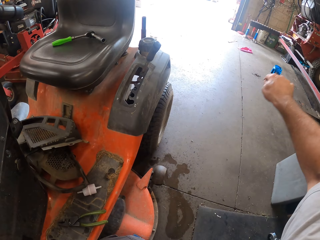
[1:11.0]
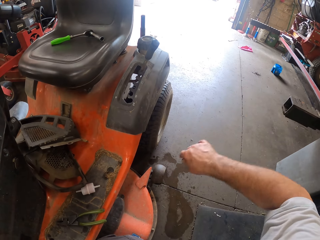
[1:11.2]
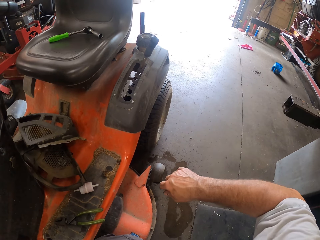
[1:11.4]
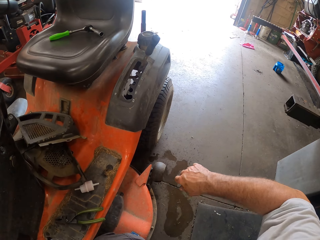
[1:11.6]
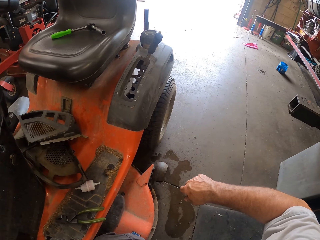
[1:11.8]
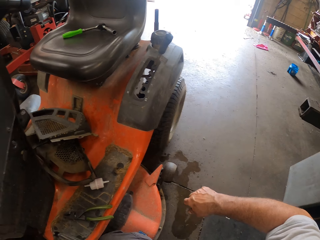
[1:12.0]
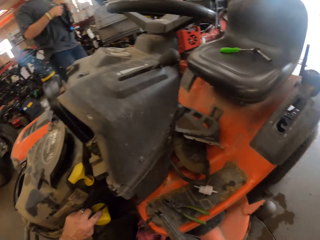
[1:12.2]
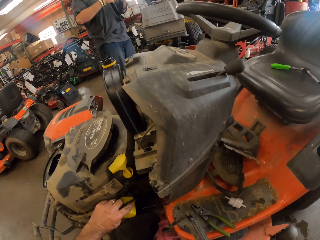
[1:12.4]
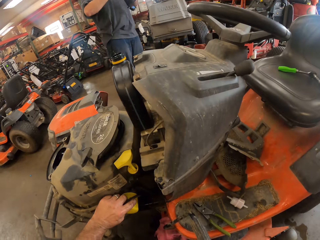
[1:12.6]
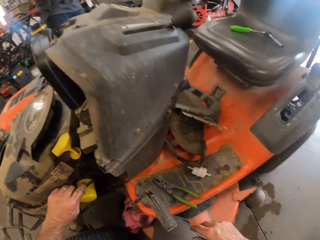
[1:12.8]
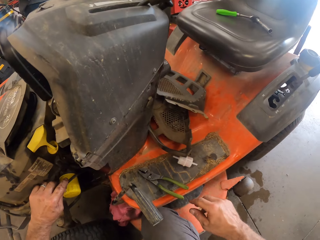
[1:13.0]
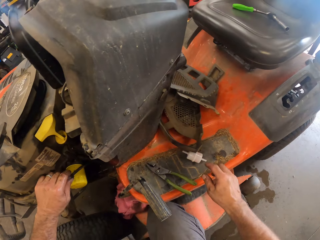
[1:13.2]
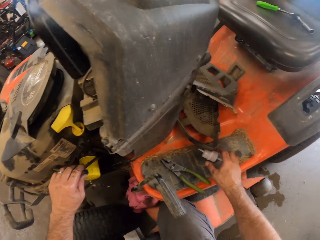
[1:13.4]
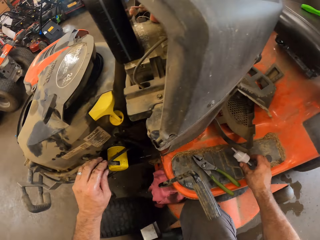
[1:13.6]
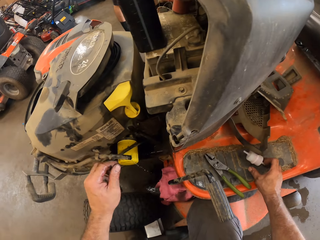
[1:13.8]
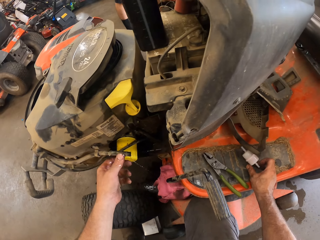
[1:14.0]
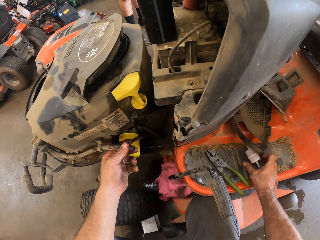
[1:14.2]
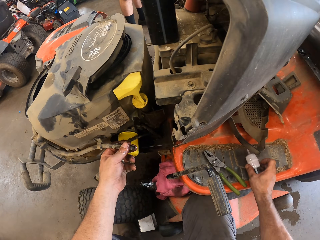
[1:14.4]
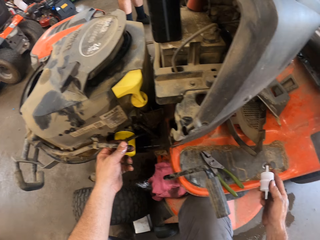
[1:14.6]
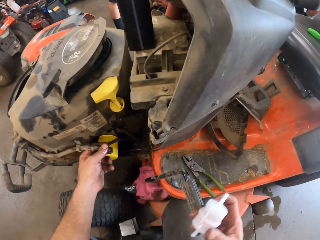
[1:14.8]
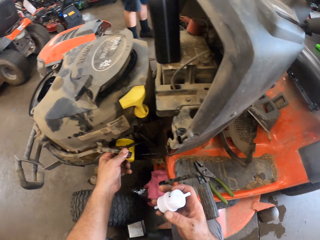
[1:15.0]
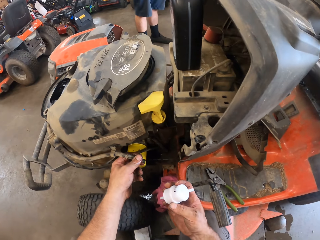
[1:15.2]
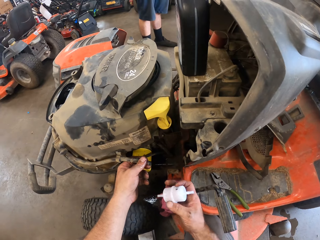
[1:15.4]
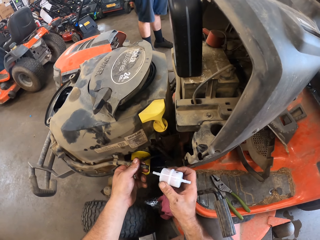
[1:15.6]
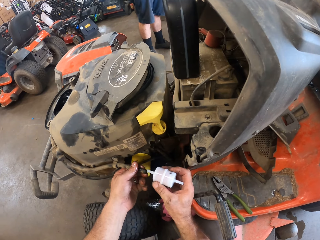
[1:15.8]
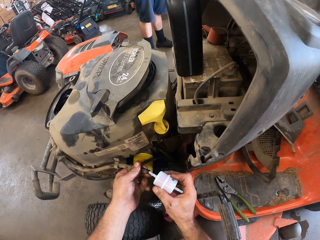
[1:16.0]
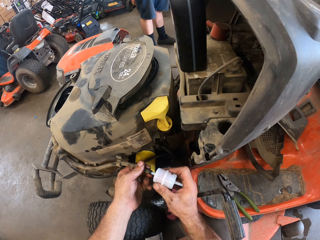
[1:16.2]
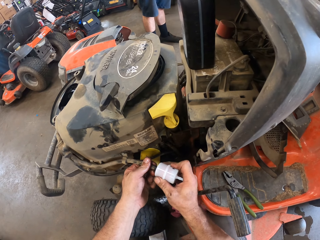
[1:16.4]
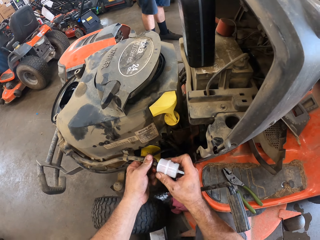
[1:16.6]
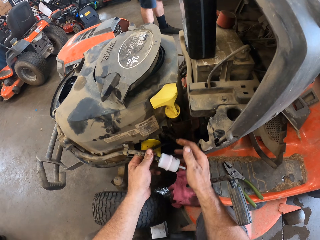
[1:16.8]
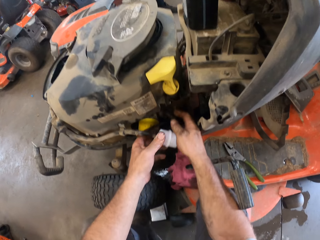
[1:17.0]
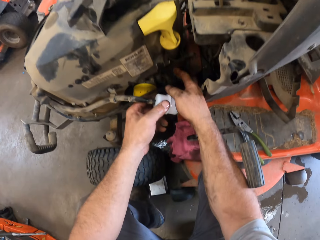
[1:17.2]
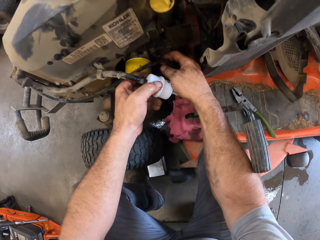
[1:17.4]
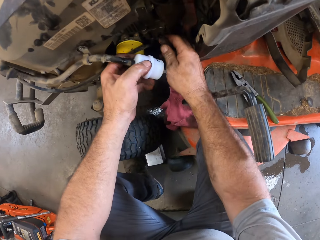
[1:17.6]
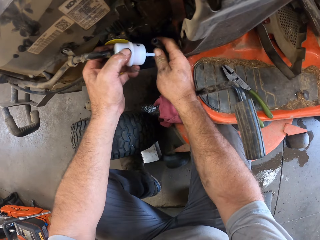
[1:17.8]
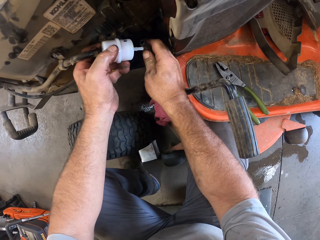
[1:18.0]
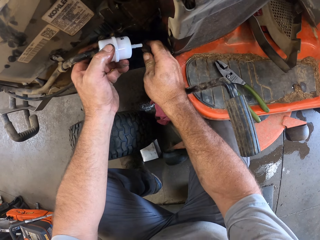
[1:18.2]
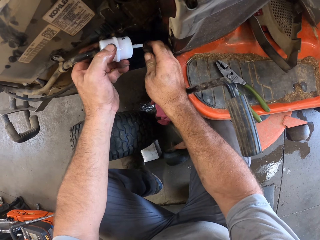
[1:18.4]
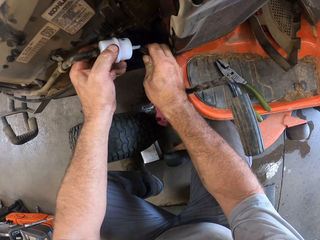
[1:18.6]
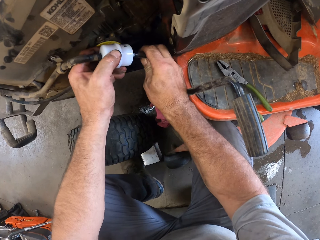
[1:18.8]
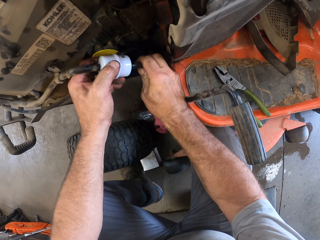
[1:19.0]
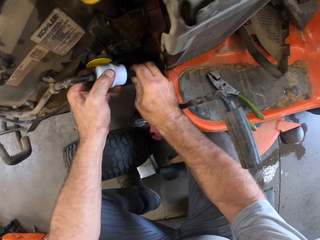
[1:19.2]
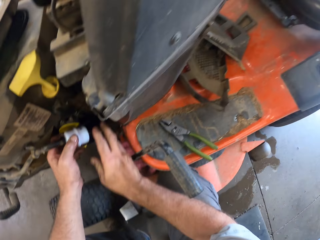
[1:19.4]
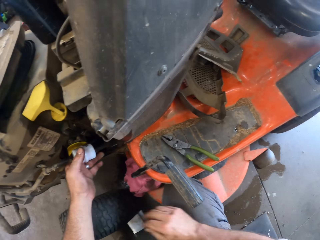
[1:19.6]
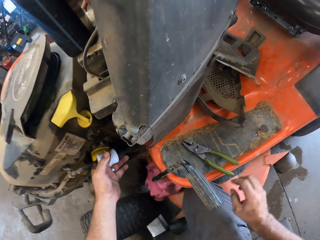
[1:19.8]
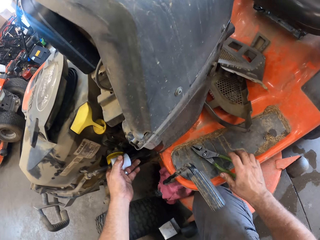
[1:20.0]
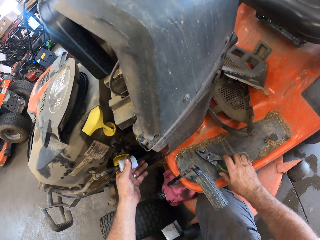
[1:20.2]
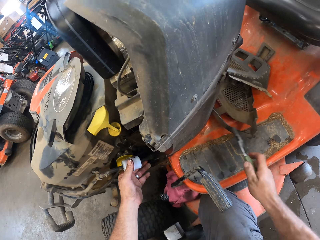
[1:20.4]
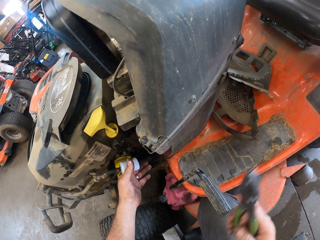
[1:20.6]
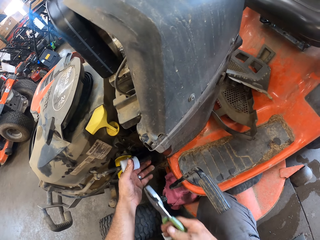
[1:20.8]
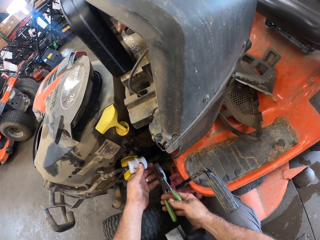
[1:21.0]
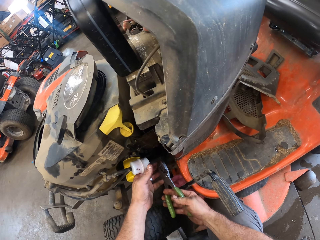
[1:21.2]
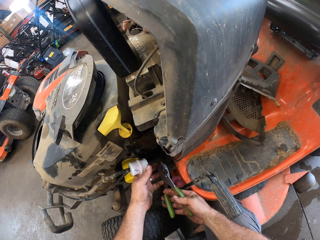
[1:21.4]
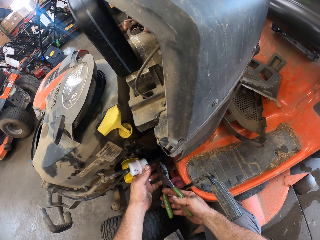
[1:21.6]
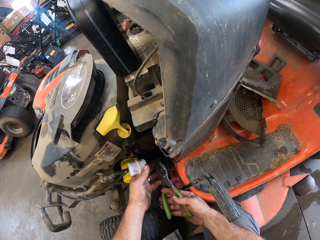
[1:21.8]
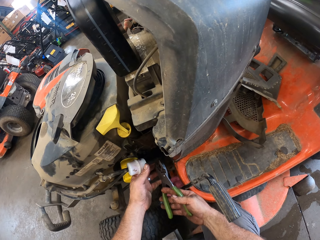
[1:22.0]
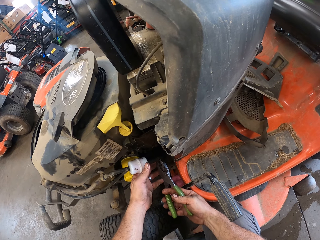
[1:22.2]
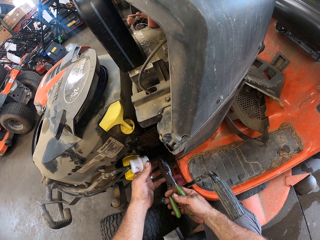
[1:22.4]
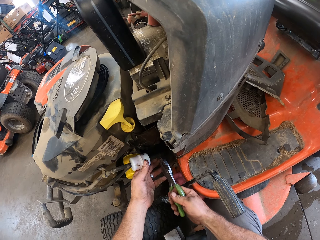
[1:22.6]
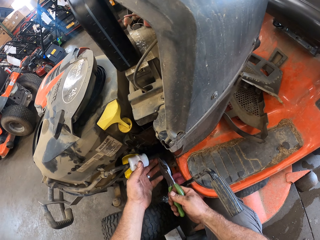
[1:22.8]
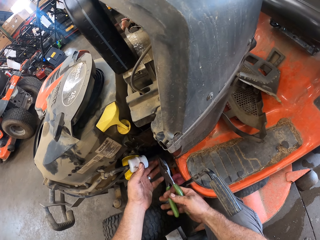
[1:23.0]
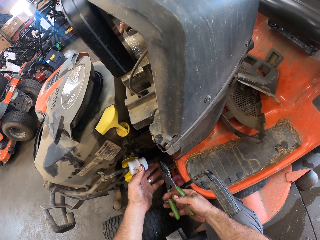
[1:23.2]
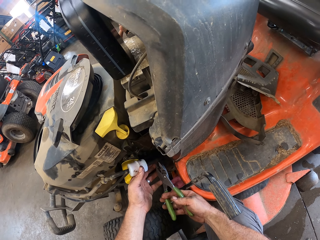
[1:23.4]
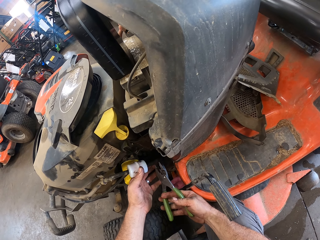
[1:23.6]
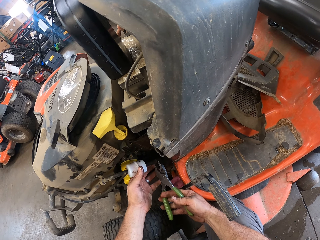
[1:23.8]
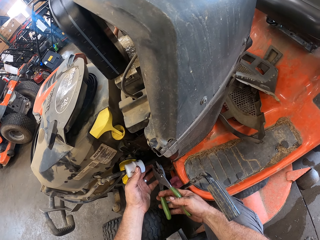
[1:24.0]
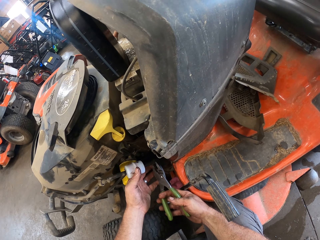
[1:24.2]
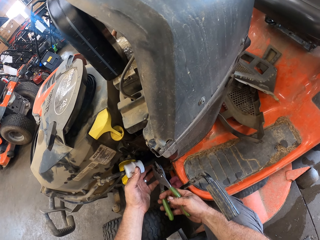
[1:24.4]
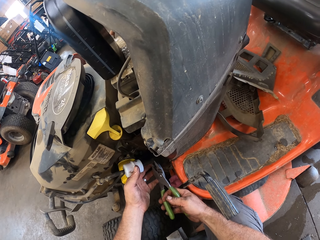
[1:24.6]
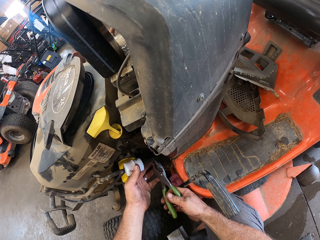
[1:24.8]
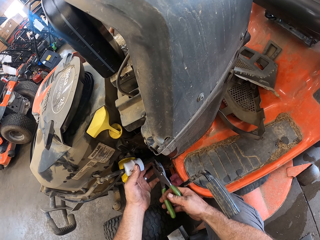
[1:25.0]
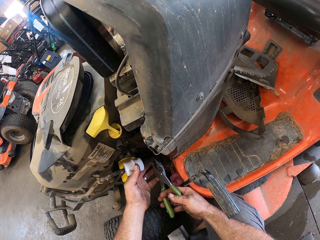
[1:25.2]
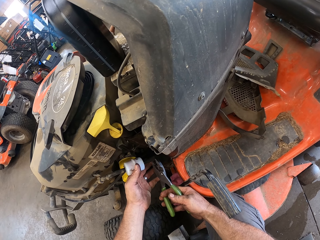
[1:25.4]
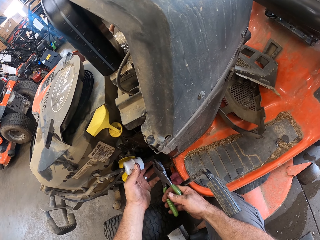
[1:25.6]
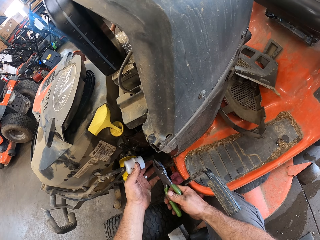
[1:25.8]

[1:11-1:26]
The camera wearer throws the old fuel filter on the floor with his right hand. He holds the pipe. He picks up the first fuel filter or spare part from the lawn mower with his right hand. He fixes the spare part to the pipe. He attaches the fuel filter to the lawn mower with both hands. He picks up the plier from the lawn mower with his right hand. He fixes the pipe with the plier.

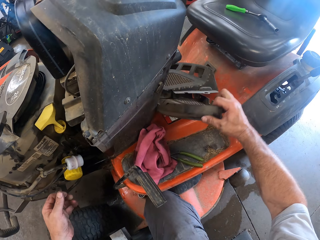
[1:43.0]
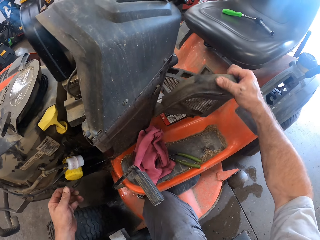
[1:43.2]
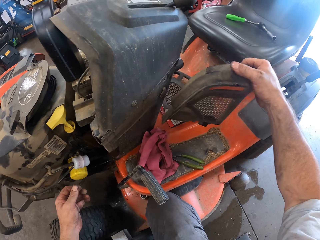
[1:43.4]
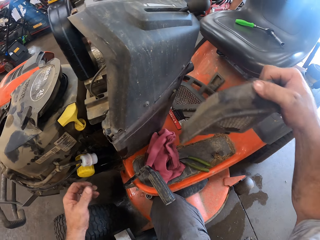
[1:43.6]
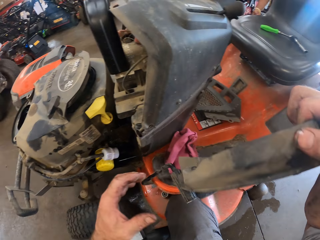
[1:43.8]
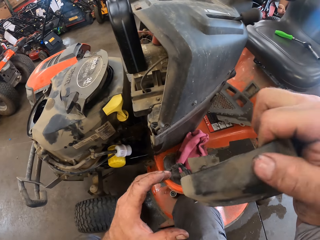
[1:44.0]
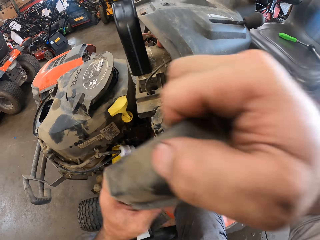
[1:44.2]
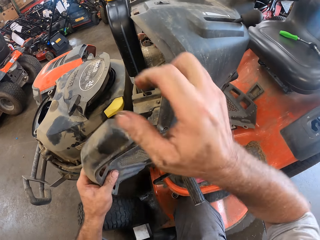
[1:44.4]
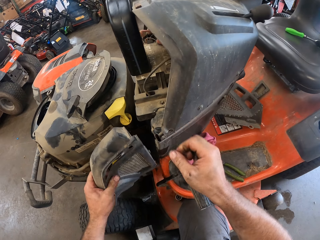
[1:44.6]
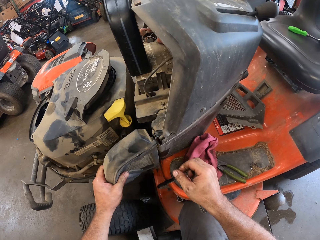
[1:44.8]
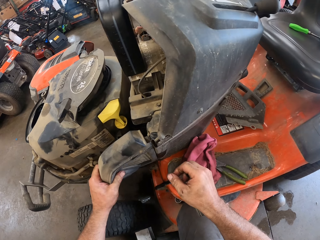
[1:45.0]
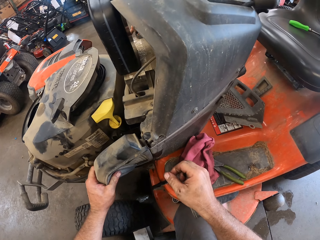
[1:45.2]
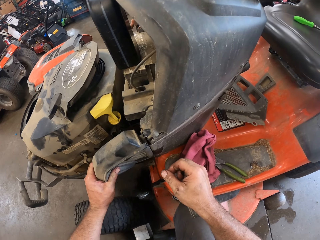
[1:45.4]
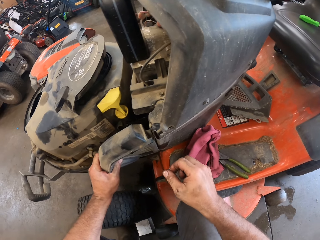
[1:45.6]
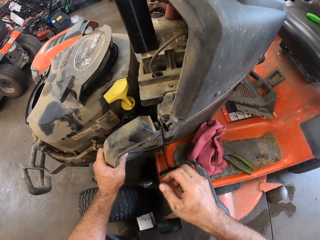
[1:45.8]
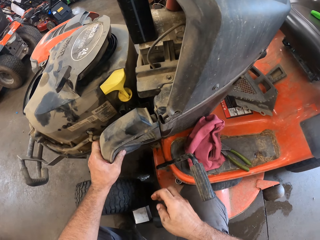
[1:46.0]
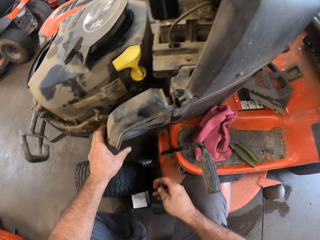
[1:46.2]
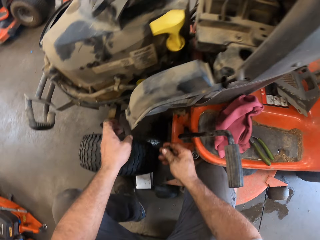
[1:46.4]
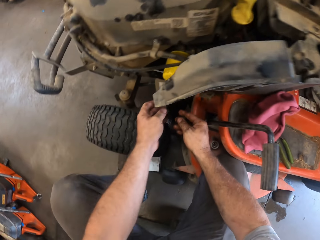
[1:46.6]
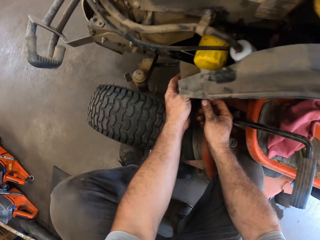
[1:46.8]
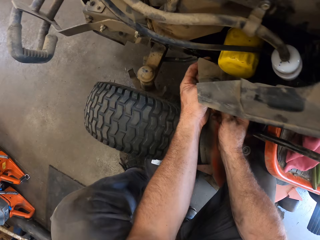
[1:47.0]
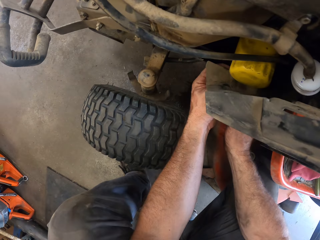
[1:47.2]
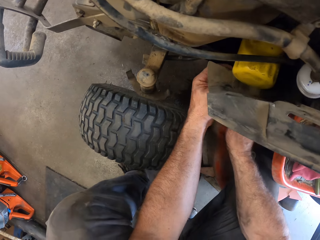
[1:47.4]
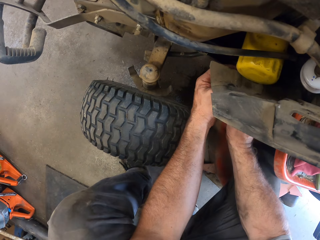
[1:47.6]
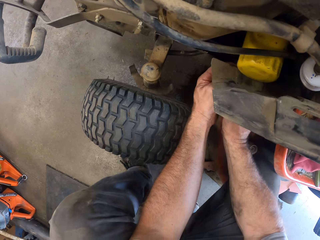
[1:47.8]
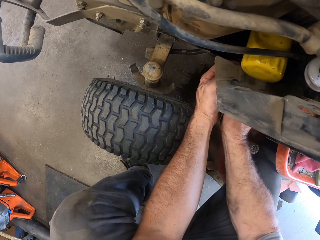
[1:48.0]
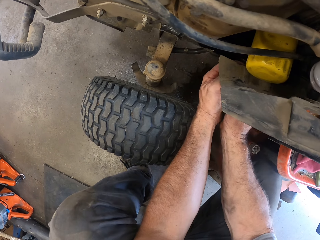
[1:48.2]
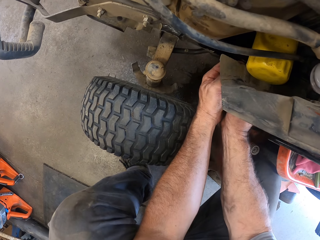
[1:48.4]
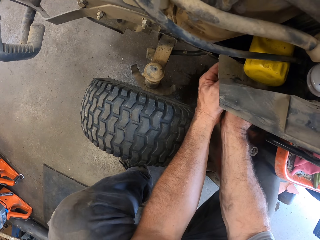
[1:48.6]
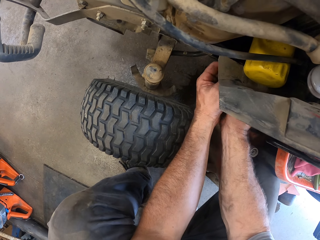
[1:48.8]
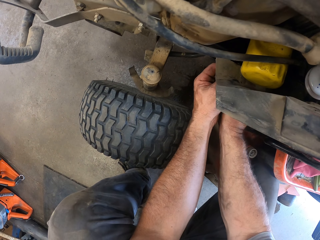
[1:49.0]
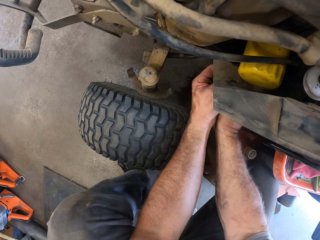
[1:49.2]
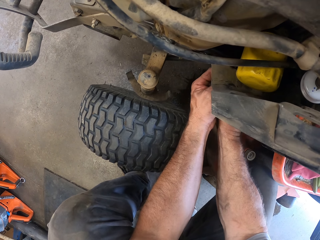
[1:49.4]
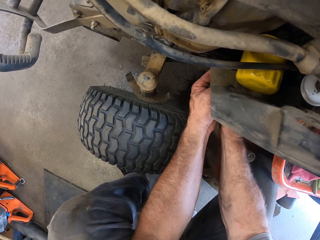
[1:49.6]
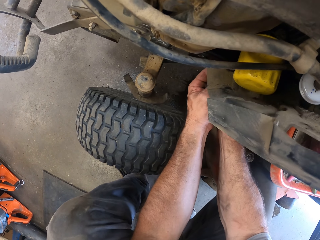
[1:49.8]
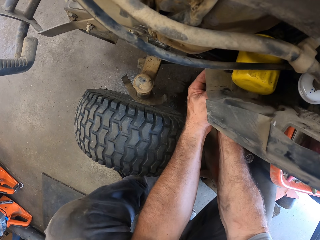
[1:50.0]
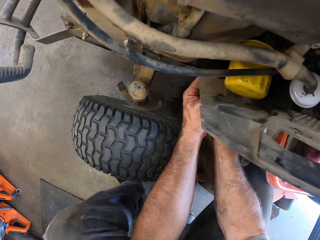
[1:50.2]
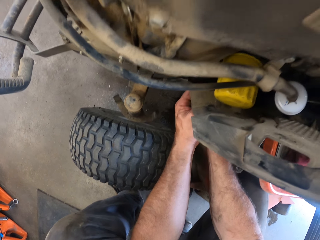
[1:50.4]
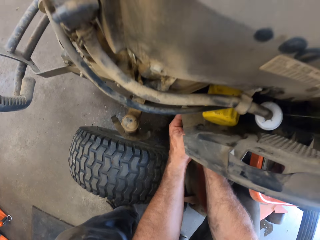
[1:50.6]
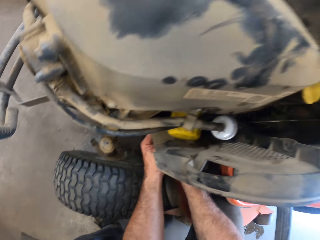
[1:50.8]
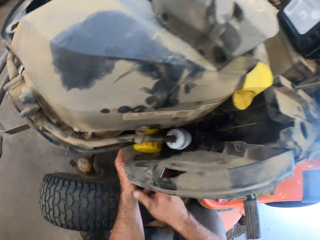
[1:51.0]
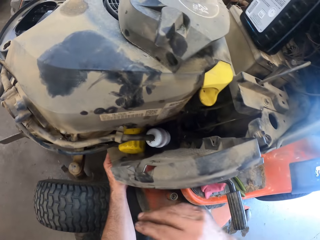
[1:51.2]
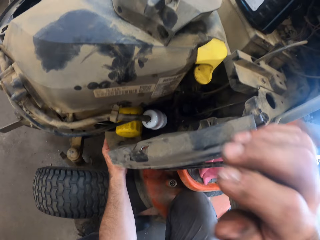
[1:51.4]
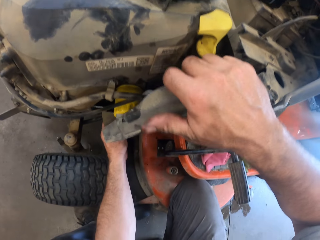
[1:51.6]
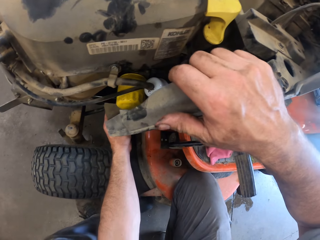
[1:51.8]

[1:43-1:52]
The camera wearer lifts part of the lawn mower. He picks up a fuel filter cover from the lawn mower with his right hand. He holds the part of the lawn mower. He fixes the fuel filter cover on the lawn mower with both hands.
